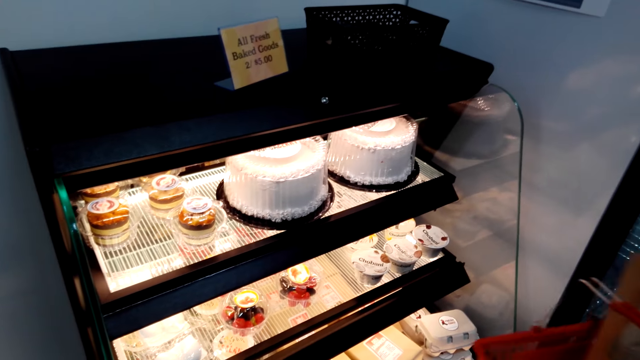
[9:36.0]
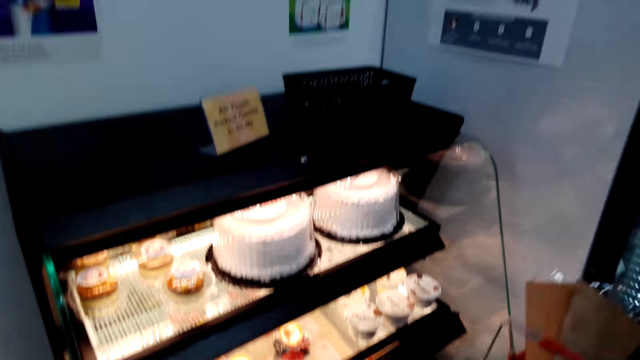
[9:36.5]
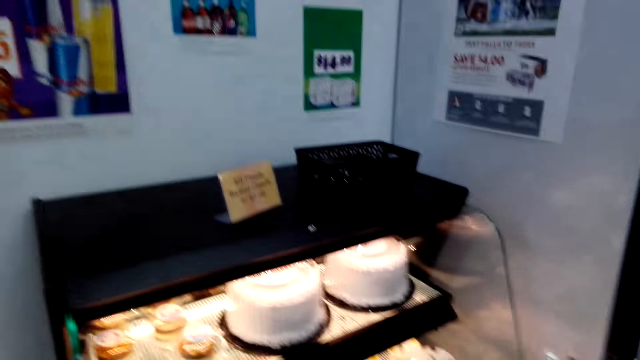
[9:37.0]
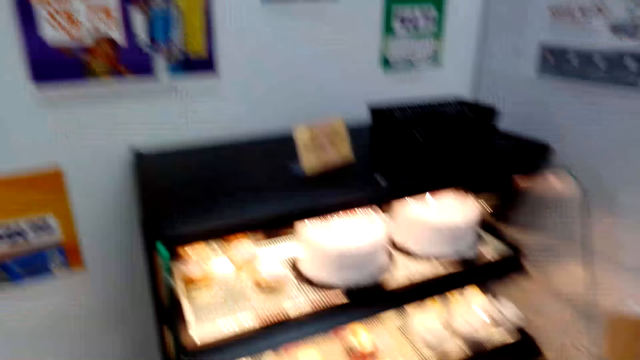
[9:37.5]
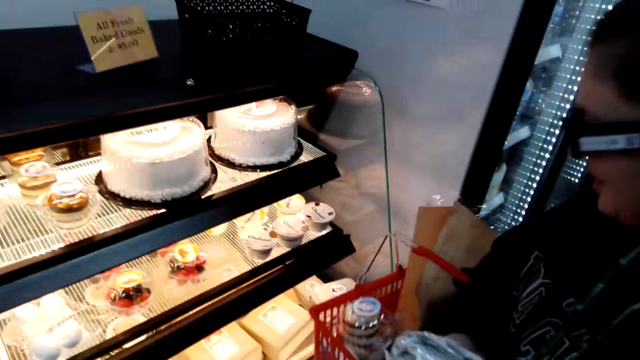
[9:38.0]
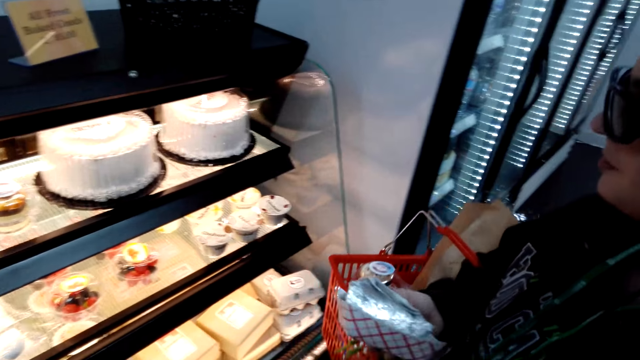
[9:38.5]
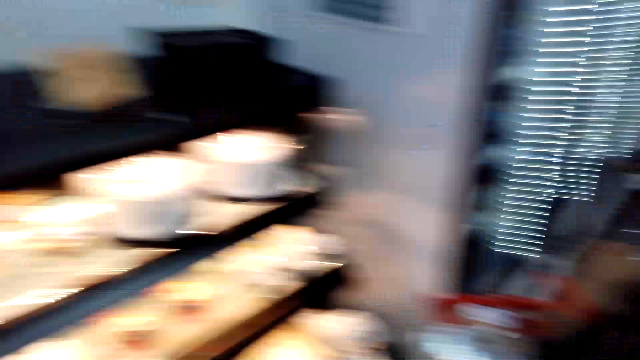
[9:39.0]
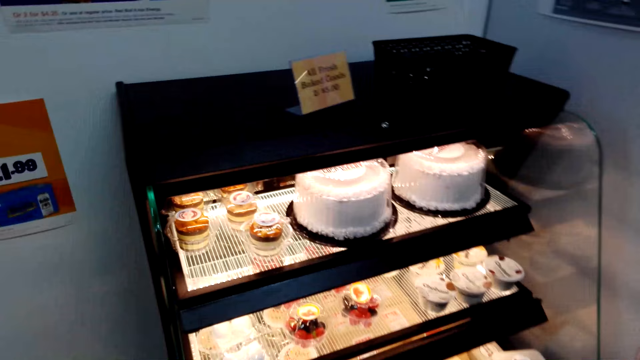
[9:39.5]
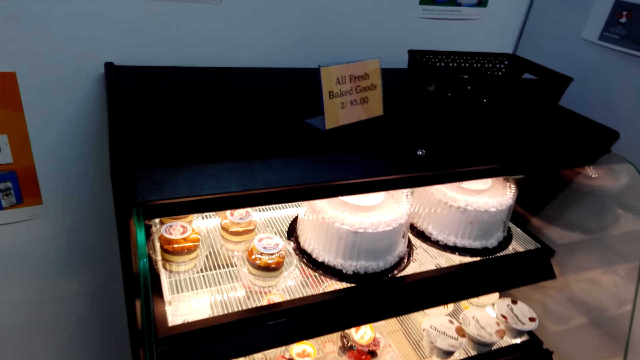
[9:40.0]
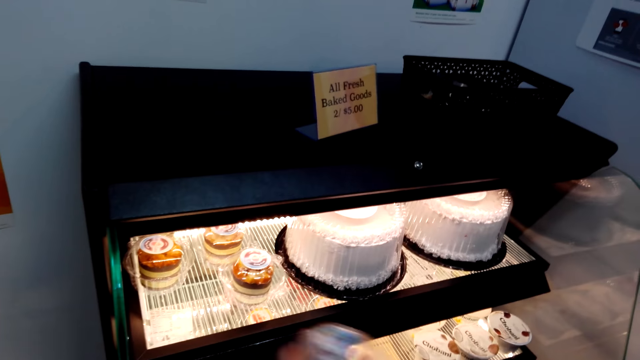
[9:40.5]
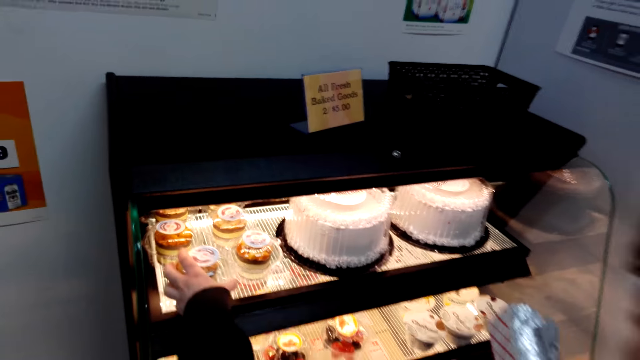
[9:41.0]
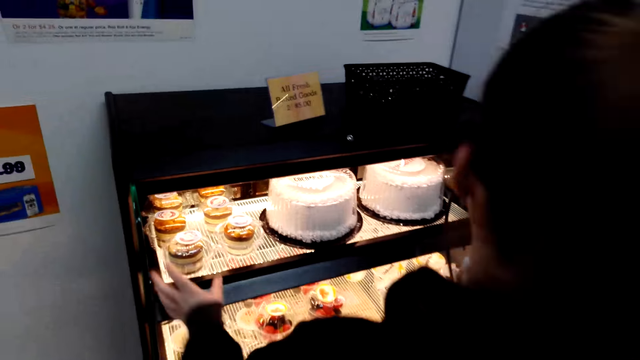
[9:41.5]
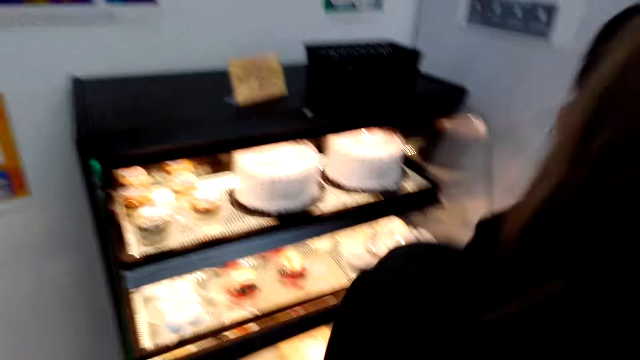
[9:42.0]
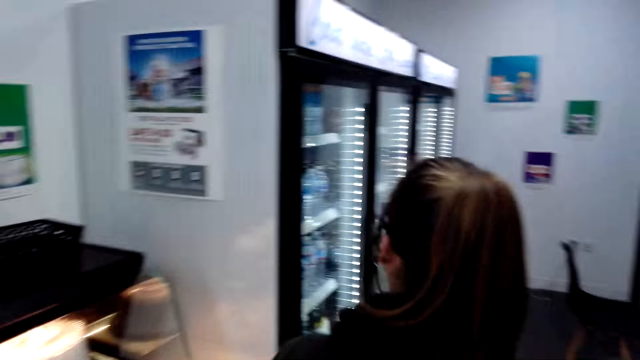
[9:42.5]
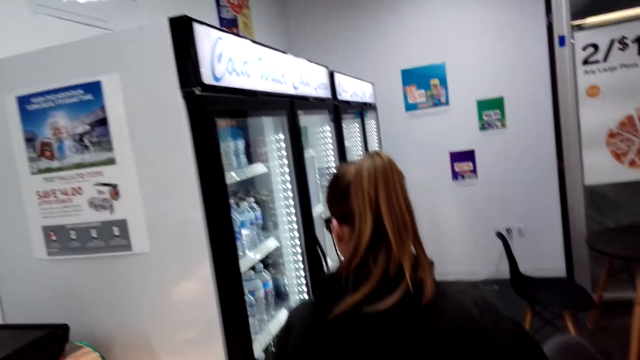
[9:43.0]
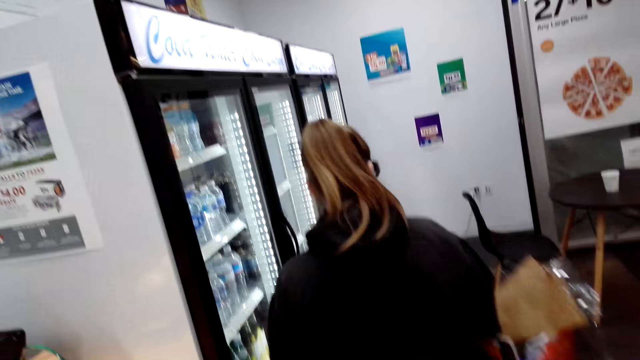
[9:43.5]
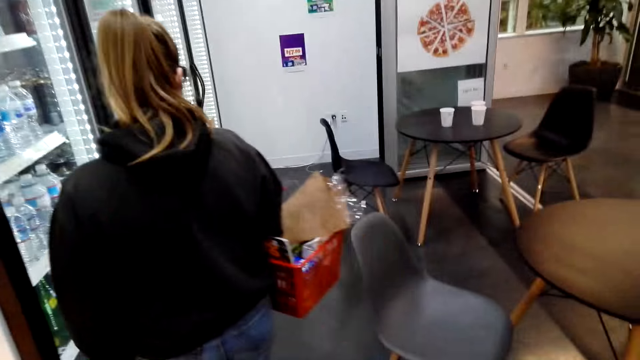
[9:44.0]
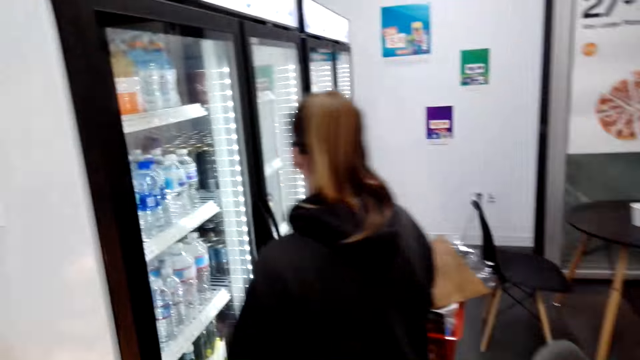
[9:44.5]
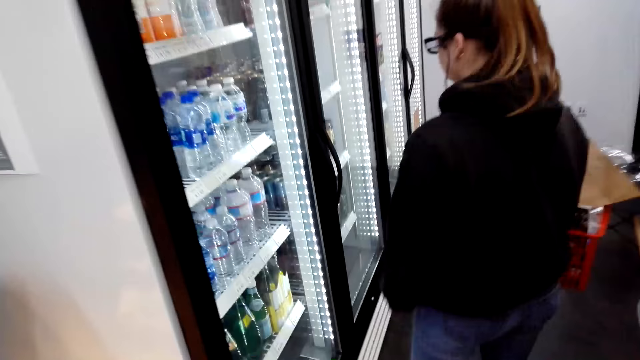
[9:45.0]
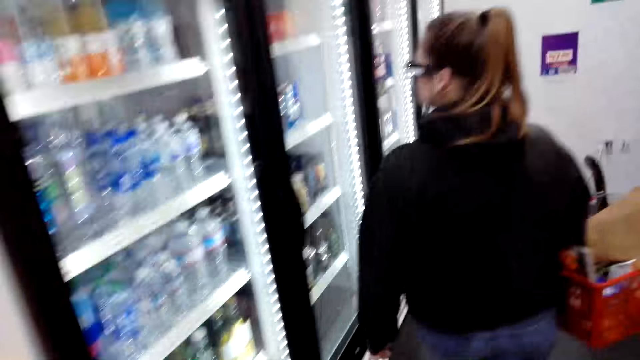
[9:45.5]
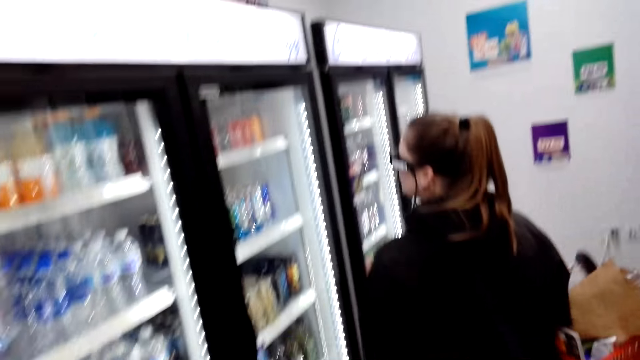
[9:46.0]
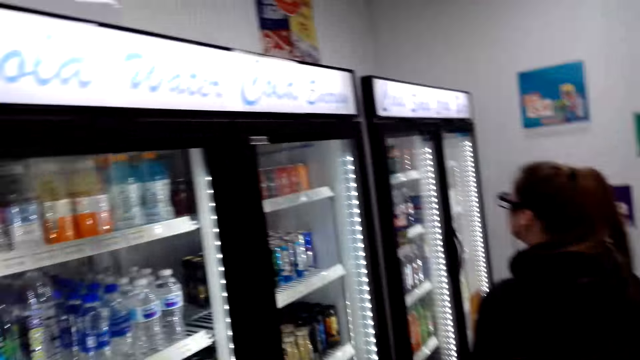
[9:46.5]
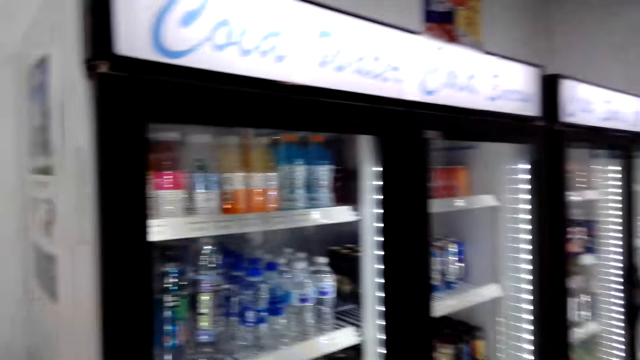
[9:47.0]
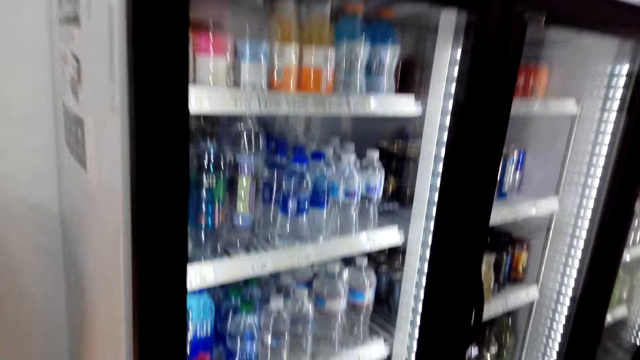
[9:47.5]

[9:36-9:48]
A lady stands at the cake stand counter. The lady puts a cake in the cake stand counter. The camera wearer walks around. The lady walks around the store.

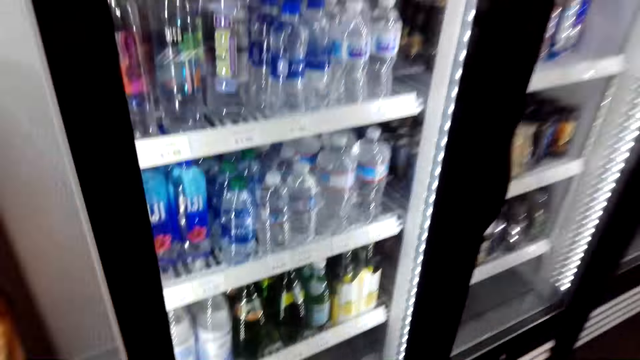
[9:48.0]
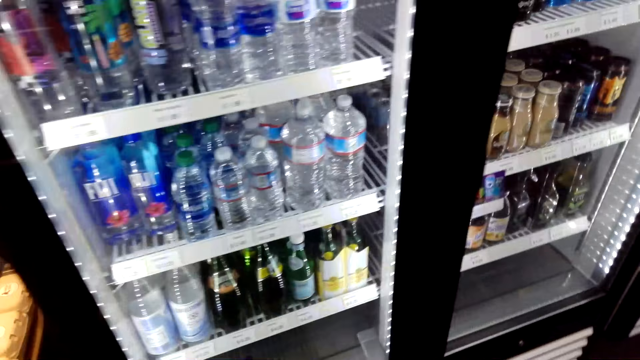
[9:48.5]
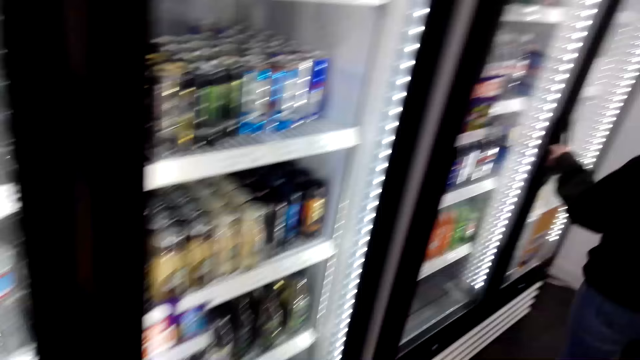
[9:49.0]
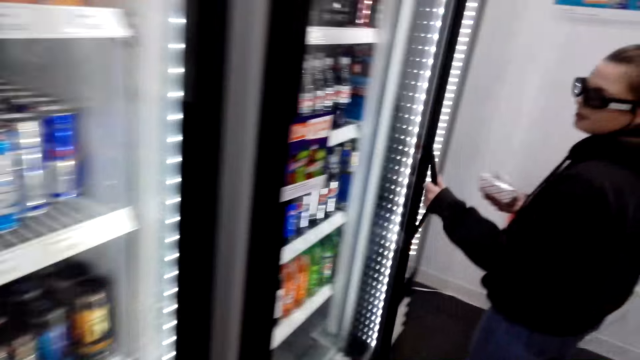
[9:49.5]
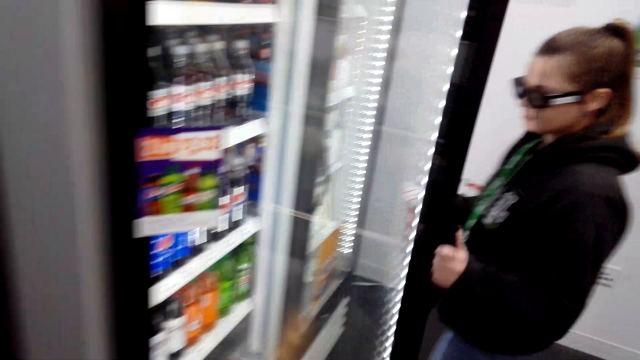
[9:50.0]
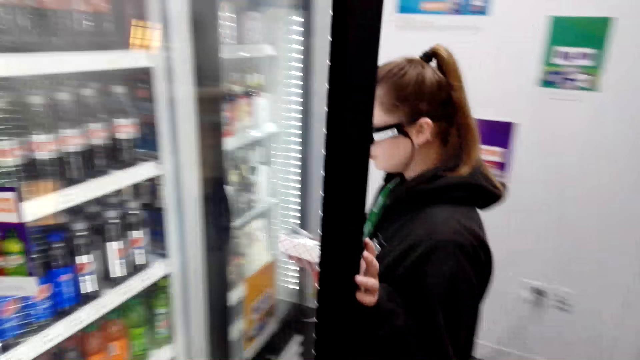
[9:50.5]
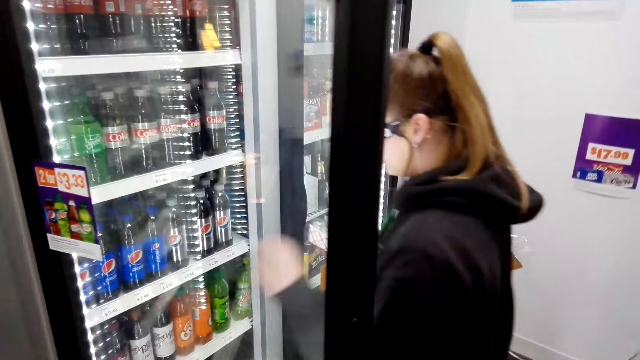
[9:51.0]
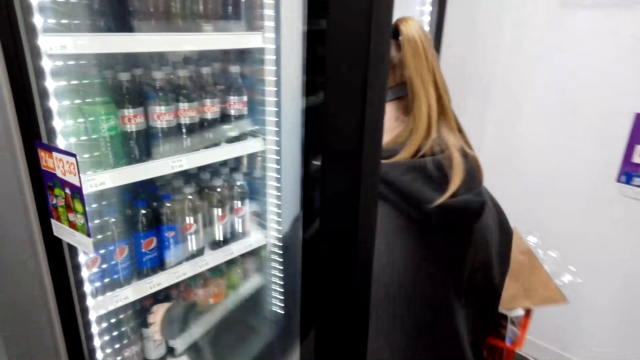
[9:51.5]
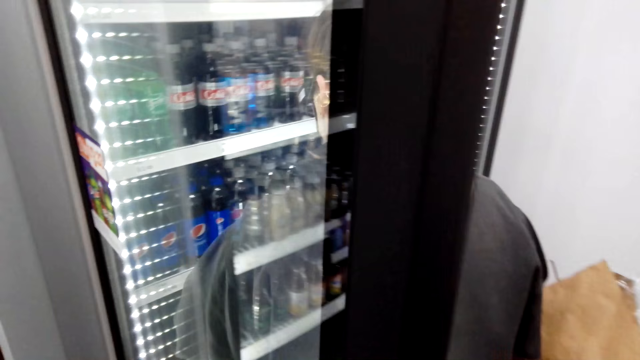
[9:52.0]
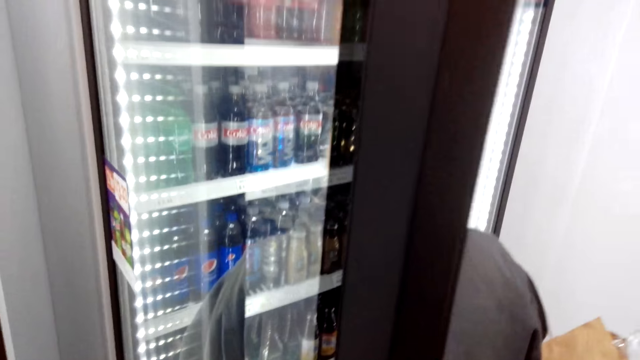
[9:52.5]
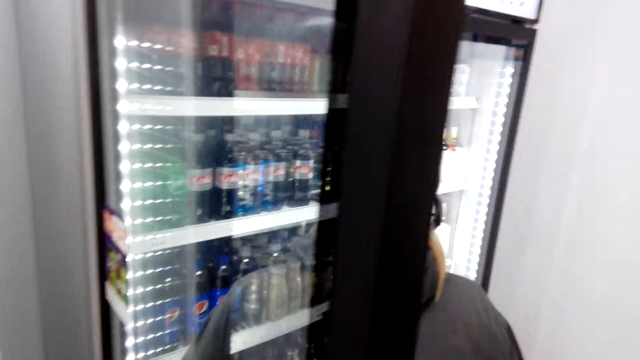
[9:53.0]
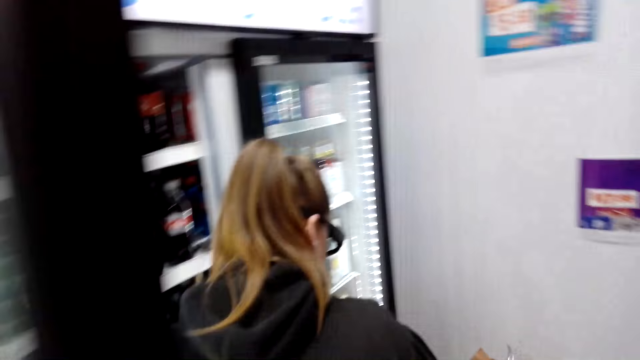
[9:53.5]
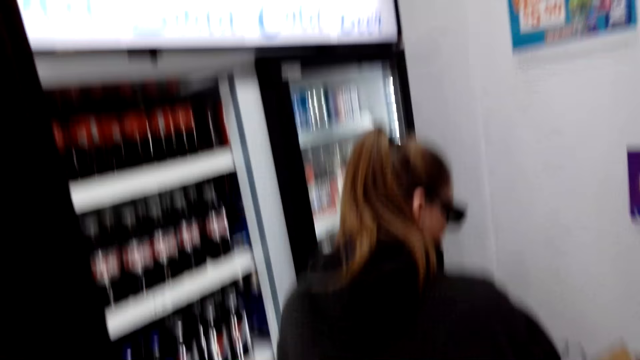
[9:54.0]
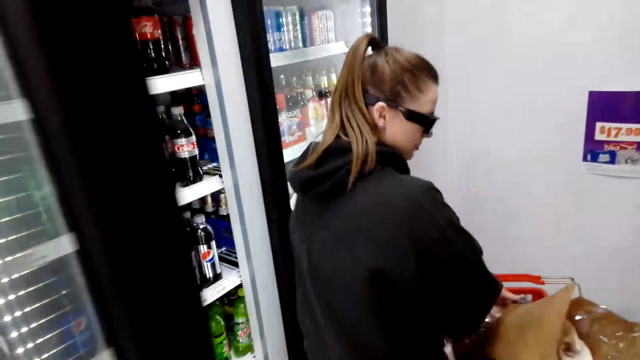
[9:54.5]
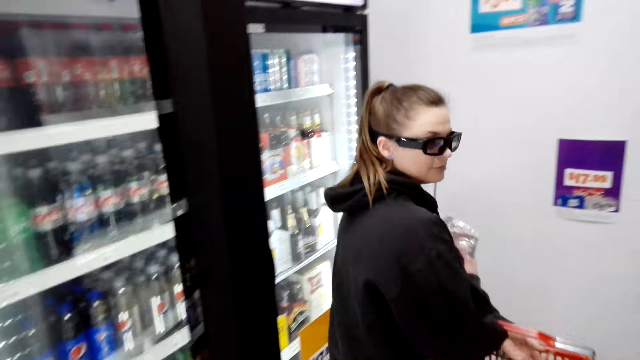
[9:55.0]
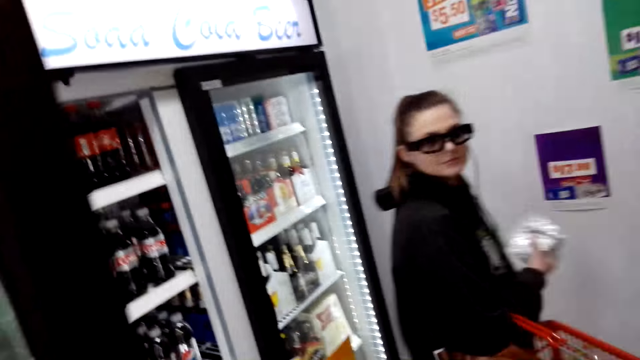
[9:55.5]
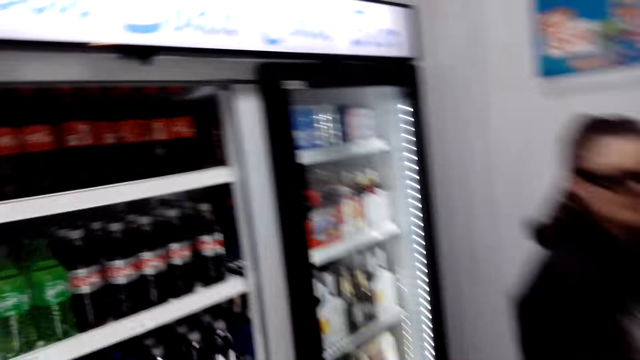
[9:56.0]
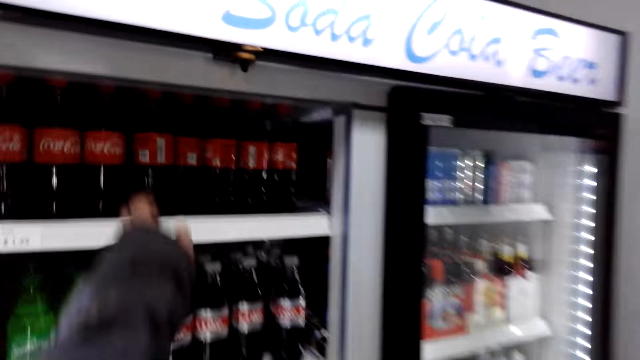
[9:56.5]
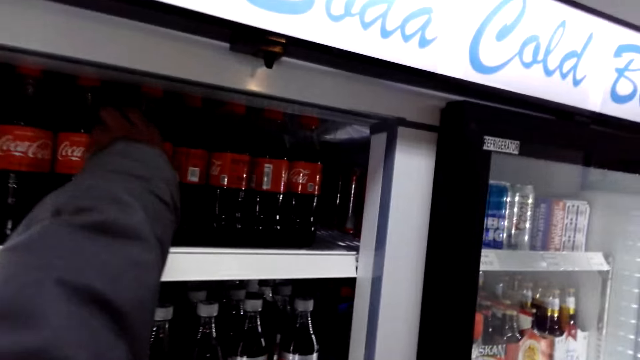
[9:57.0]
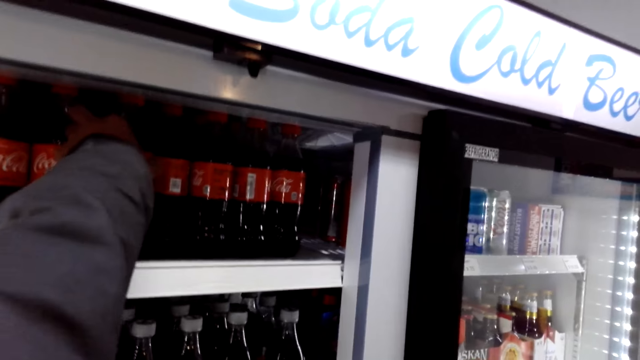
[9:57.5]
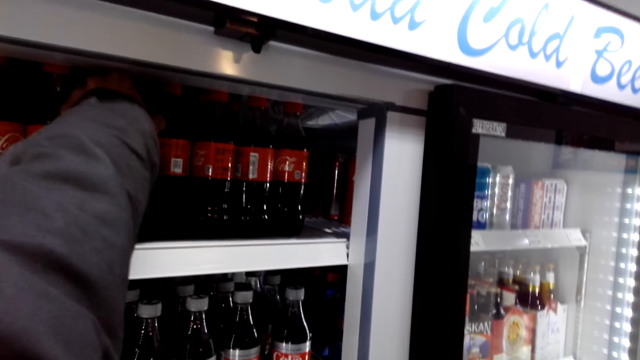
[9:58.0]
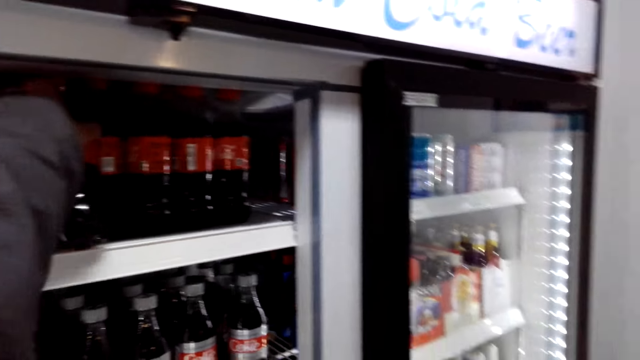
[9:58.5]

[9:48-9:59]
A lady opens a refrigerator in the store. The lady stands at the refrigerator. The camera wearer picks a bottle of soda from the refrigerator.
